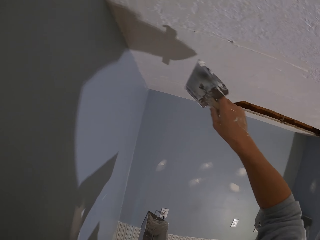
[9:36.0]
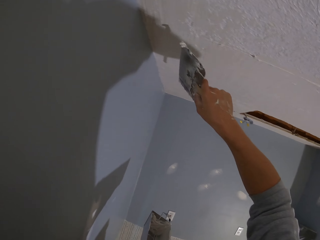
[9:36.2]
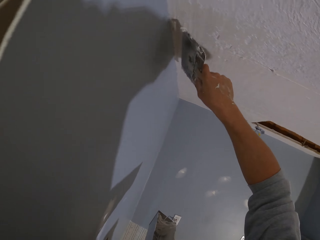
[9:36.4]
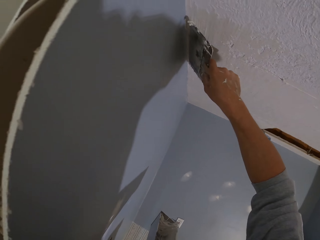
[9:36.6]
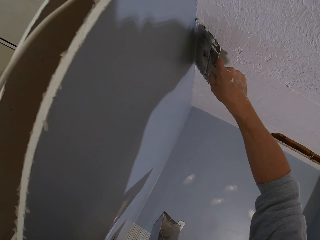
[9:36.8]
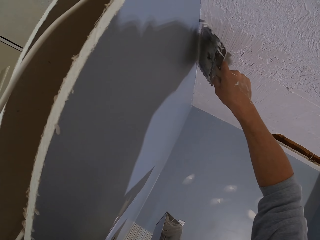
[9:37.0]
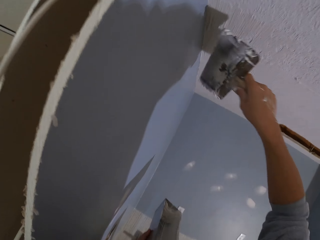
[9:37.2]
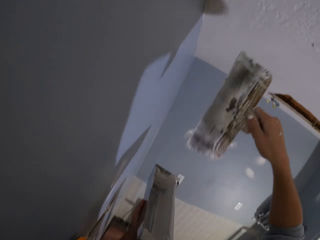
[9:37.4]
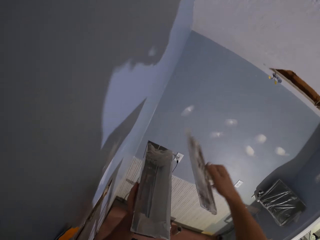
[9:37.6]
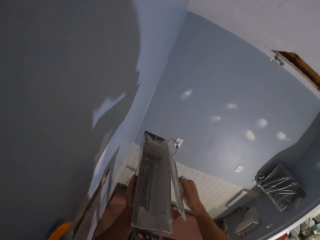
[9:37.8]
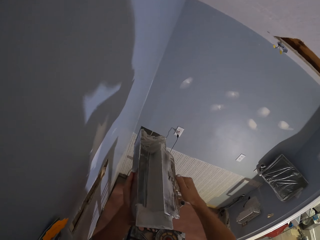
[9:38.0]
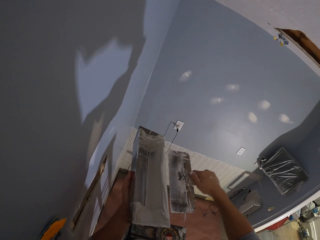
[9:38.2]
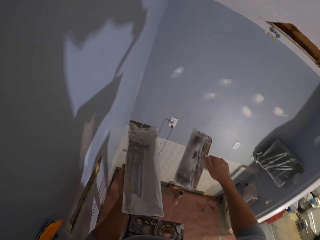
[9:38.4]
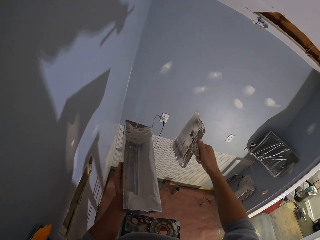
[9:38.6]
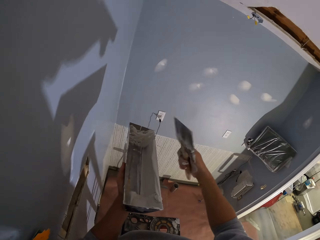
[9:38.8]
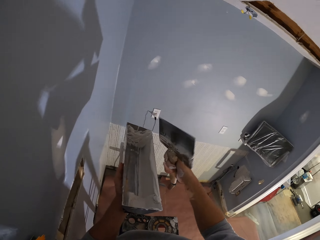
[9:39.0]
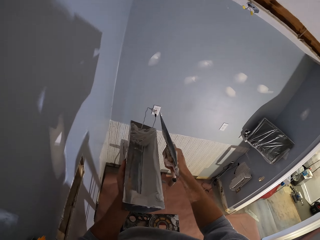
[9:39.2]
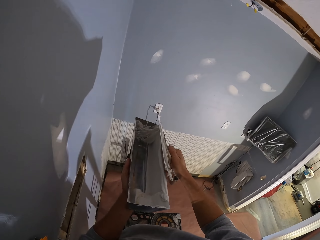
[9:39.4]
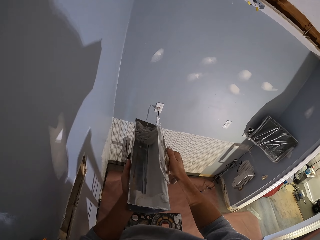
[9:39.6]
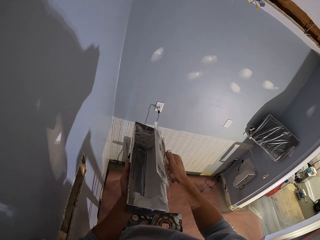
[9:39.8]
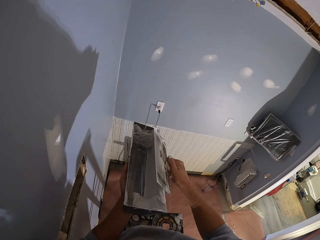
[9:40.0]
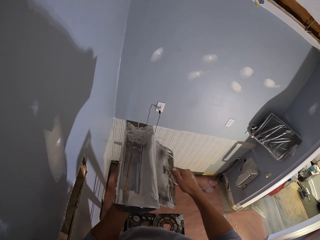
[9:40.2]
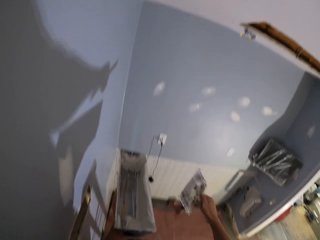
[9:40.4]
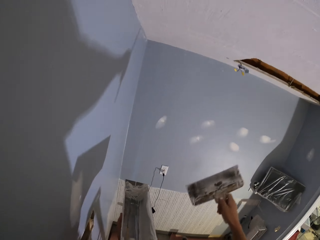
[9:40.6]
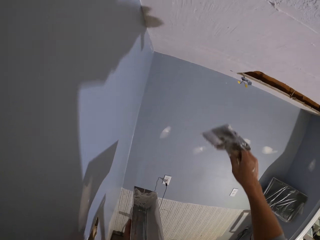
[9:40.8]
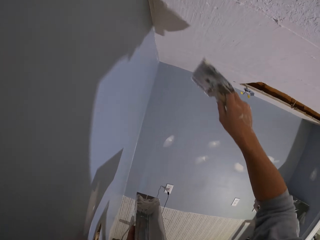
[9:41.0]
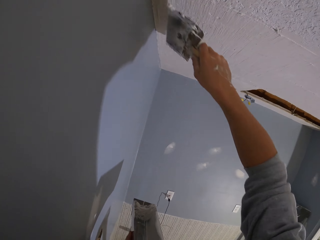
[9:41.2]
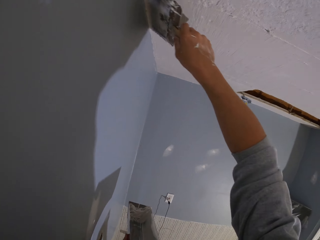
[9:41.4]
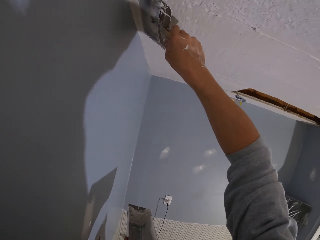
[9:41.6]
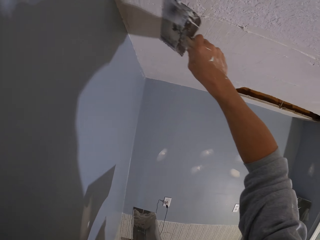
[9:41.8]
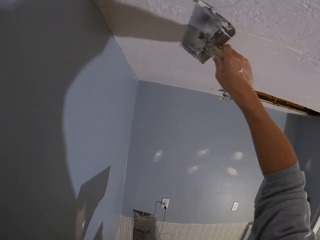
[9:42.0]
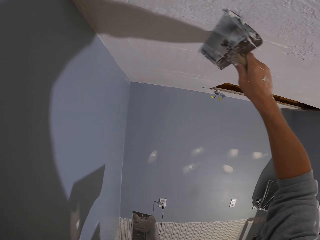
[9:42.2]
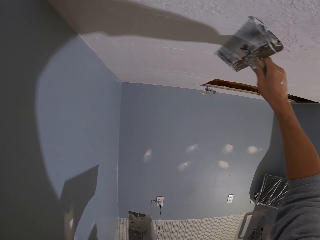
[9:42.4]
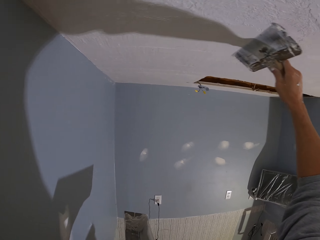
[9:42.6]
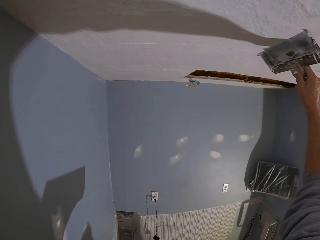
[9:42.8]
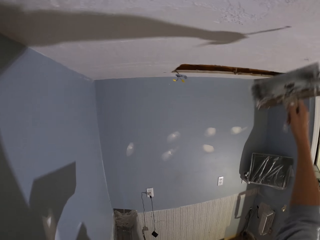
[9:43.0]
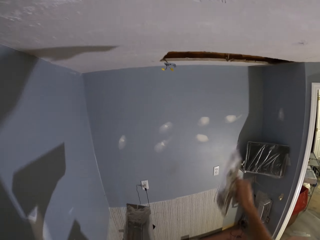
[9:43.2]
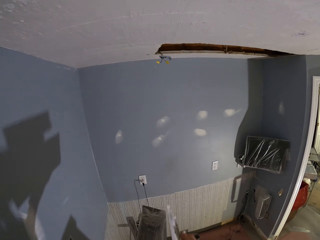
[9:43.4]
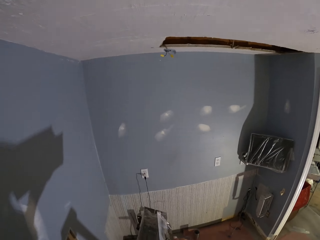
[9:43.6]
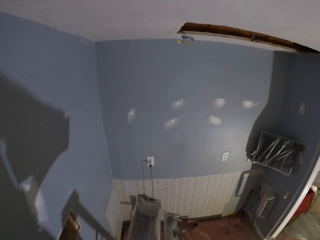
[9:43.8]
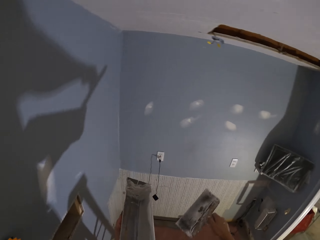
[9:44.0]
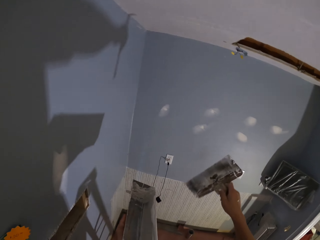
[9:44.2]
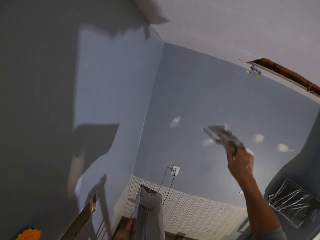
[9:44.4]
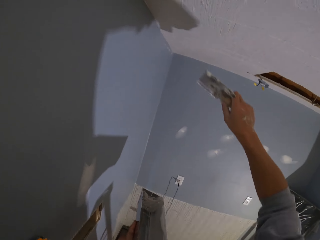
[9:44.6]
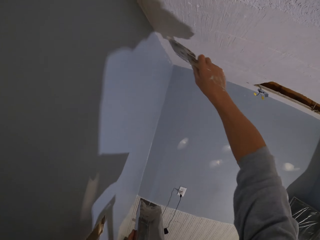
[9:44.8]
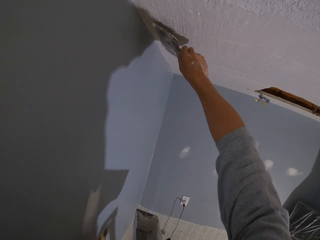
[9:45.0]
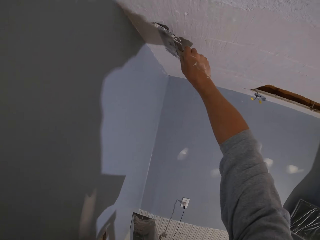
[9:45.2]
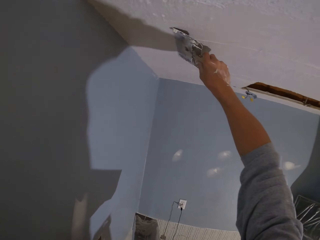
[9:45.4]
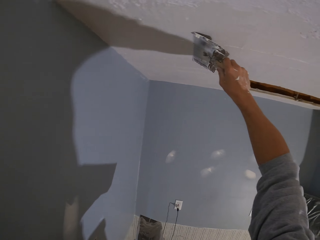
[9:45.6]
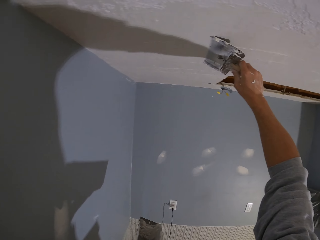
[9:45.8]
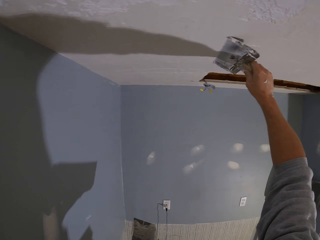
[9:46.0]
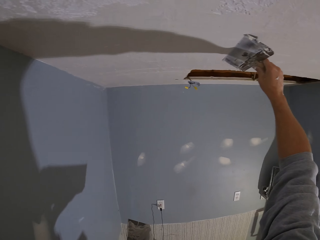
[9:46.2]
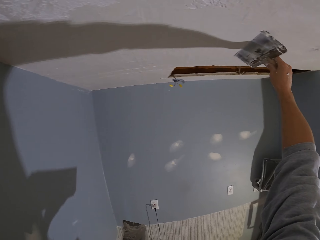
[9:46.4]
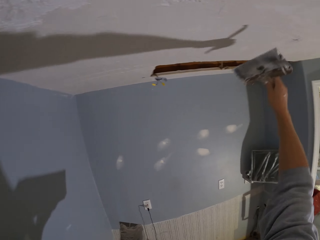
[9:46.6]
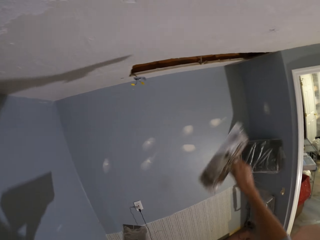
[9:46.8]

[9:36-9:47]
The camera wearer rubs the paint brush on the paint can. They put the paints in the paint tray. They apply paint on the ceiling or wall. They rub the paint brush on the paint can. They apply the paint on the wall or ceiling.

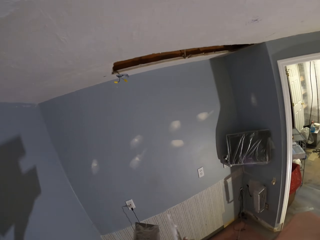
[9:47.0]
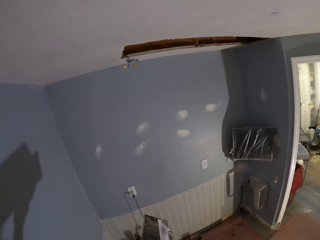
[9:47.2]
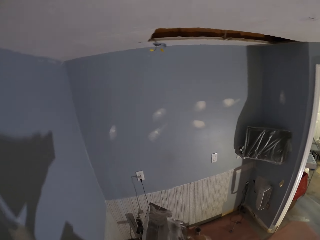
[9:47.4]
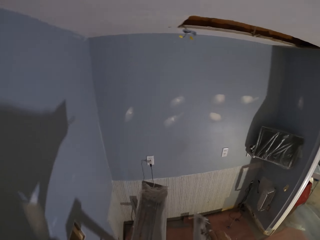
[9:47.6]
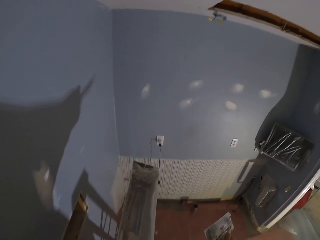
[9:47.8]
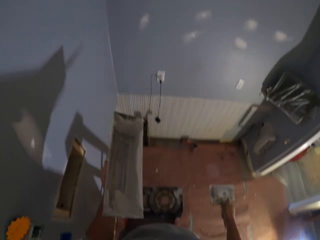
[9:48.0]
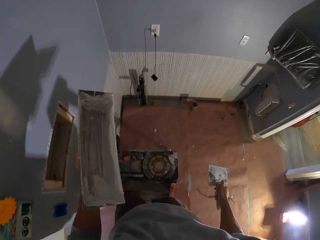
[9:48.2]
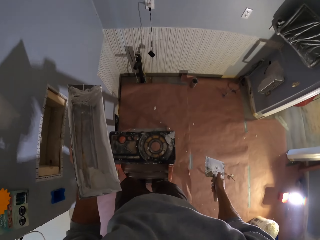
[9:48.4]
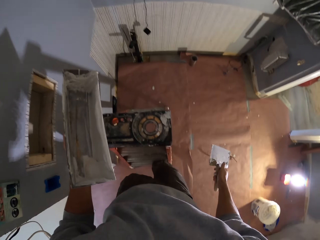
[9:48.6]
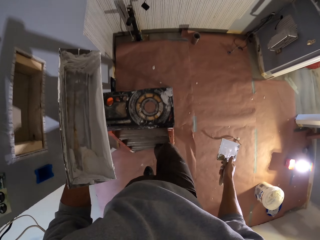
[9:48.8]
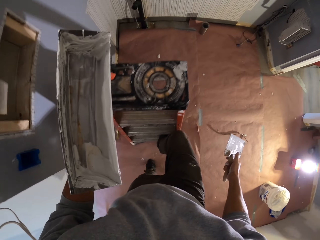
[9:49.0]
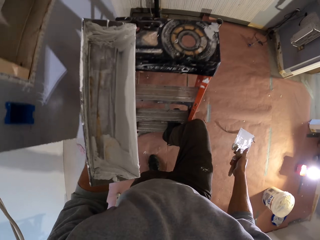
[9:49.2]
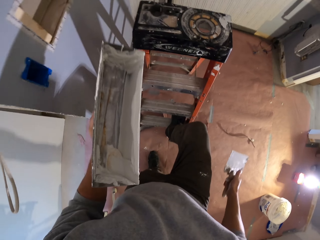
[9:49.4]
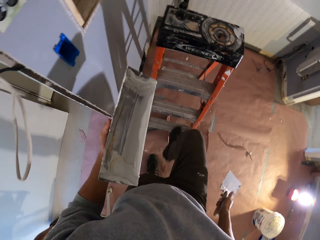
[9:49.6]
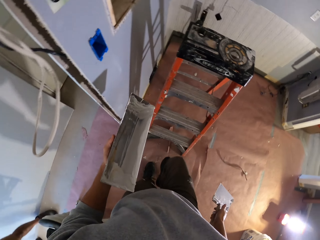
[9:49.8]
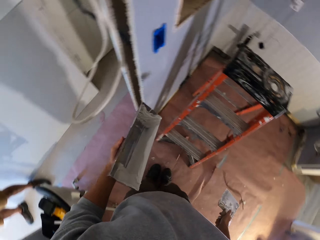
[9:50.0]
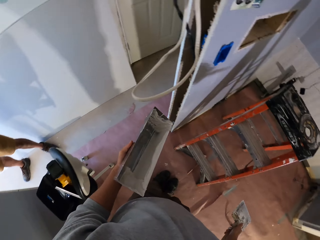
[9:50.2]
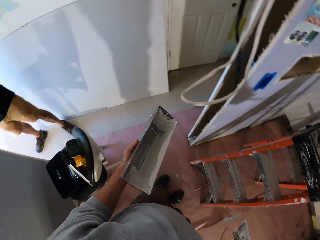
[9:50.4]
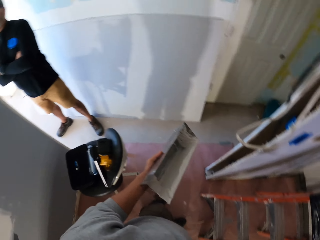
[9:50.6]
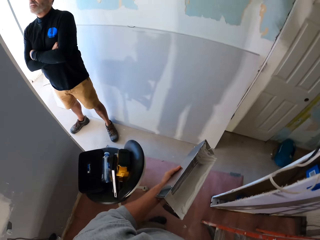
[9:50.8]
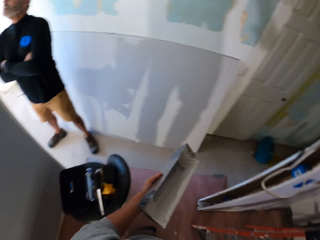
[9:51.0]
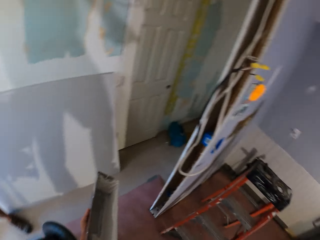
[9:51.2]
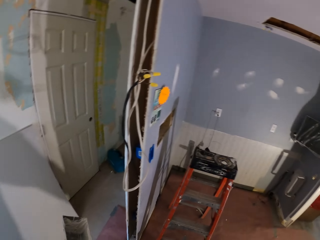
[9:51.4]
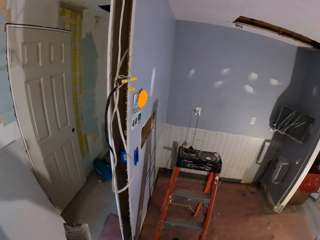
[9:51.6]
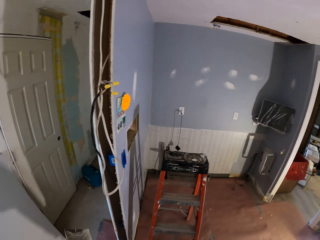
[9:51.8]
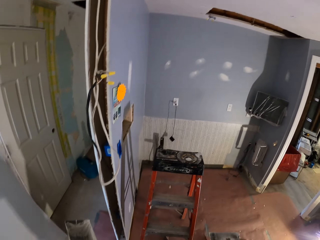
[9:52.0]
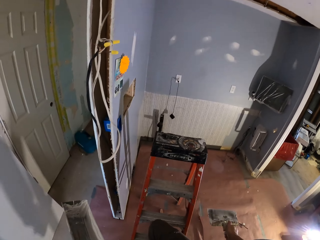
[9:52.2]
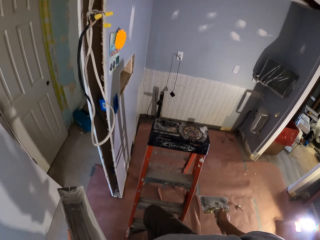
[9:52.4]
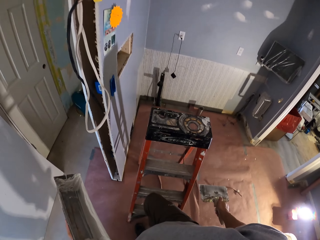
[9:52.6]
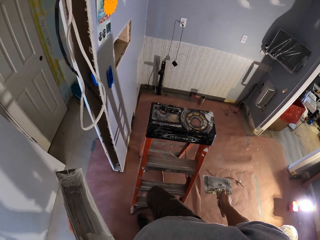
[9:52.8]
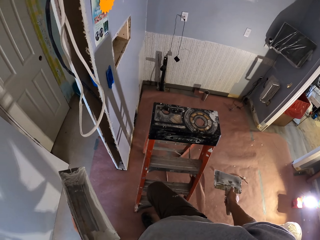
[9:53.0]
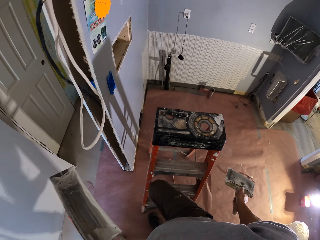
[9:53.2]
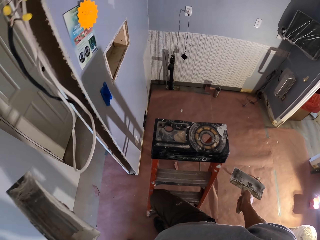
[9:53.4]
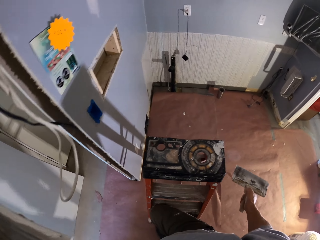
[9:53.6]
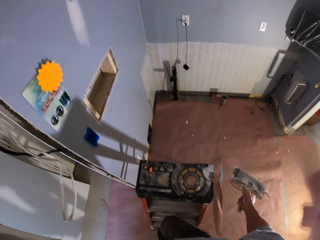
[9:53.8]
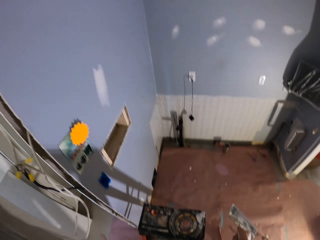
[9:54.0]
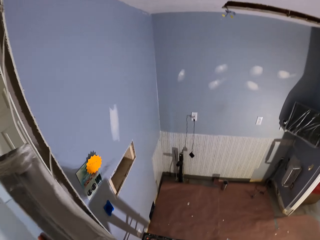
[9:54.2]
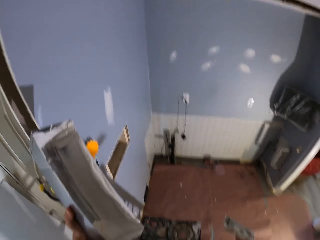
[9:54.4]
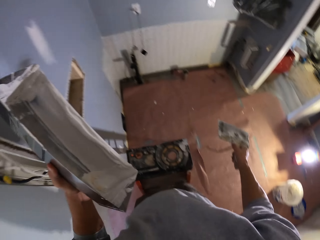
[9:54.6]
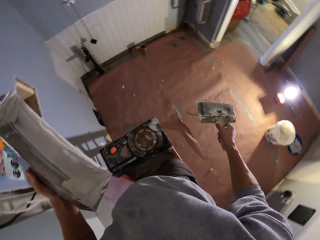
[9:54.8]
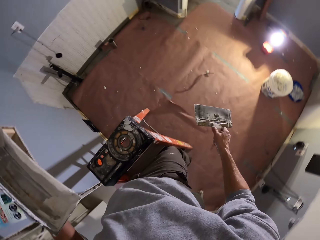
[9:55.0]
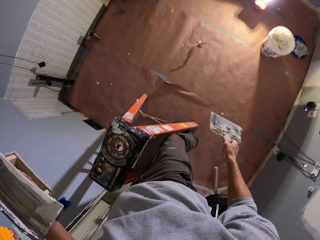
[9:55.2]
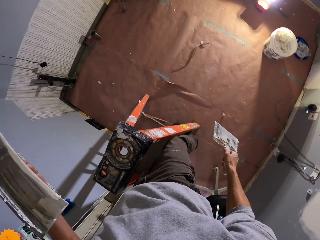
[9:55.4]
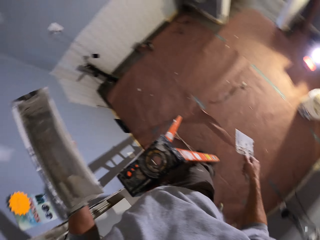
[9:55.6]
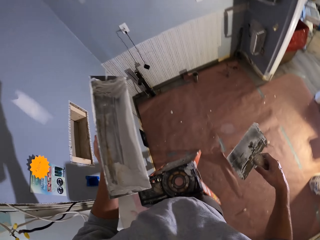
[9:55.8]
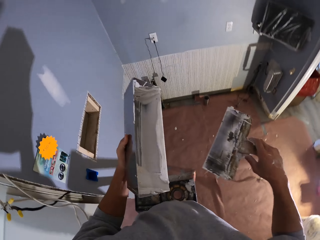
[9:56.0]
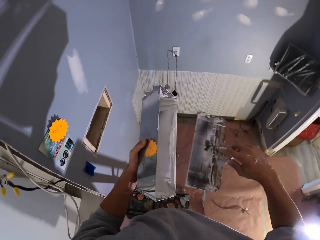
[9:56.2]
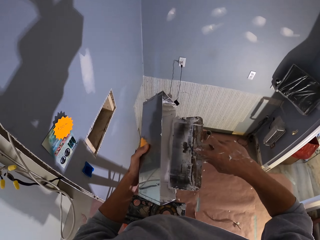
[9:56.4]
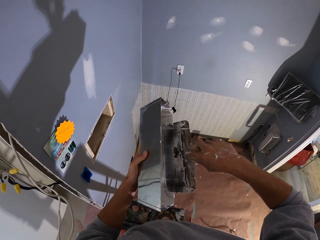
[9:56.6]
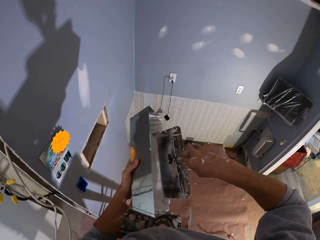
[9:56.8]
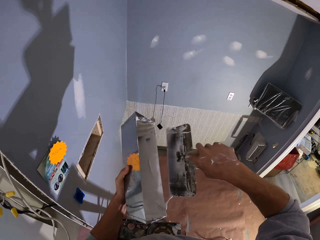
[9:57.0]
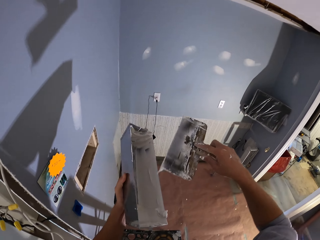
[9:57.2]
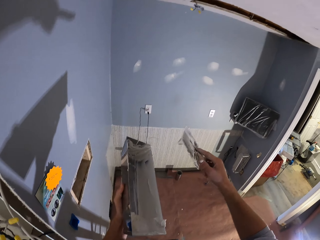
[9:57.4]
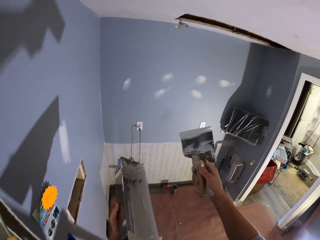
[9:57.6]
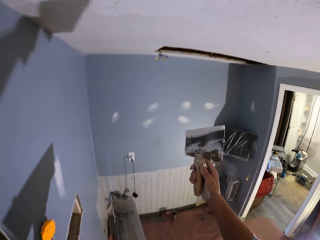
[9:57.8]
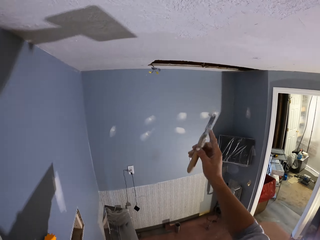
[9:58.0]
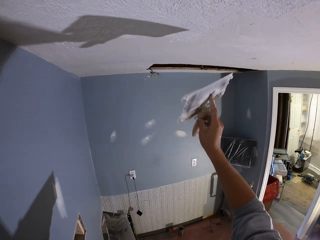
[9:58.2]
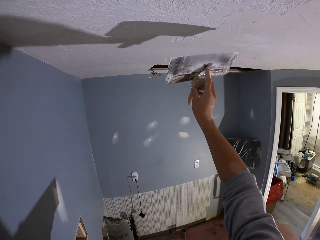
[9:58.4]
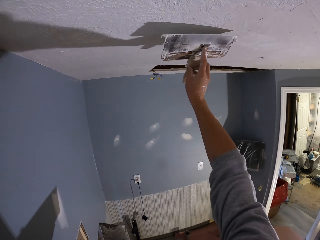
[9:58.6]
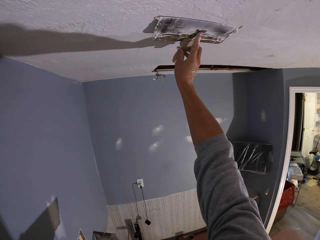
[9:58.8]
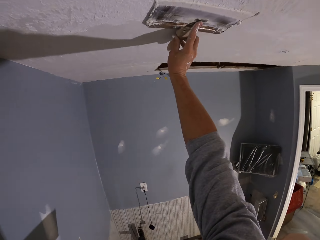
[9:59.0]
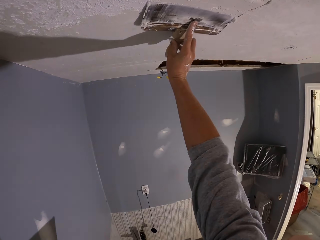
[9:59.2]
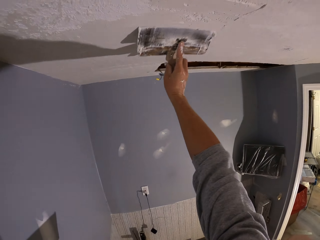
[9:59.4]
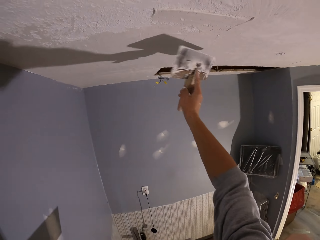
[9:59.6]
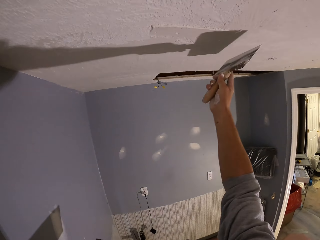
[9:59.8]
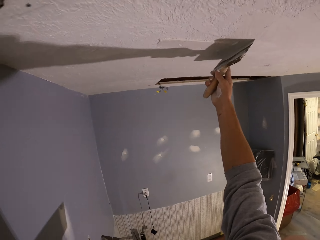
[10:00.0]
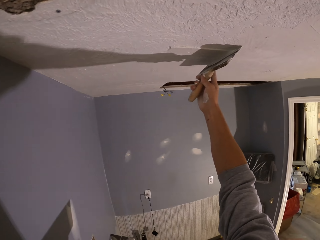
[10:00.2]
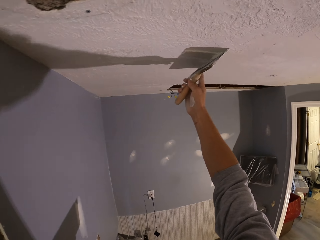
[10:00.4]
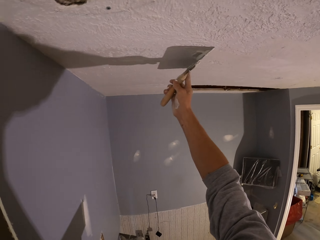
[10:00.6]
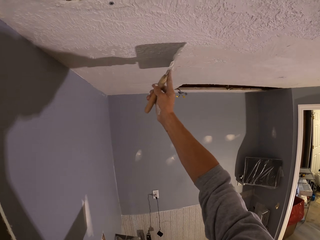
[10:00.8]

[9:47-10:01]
The camera wearer rubs the paint brush on the paint can. They alight the ladder. A person stands in the room. The camera wearer looks around the room. They pull the ladder. They step on the ladder. They look on the floor. They look around the room. They dip the paint brush in the paint can. They pick the paint from the paint tray. They apply the paint on the ceiling or wall.
